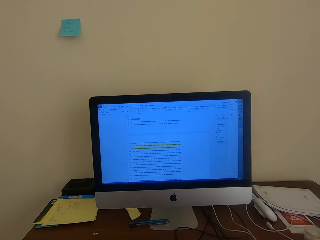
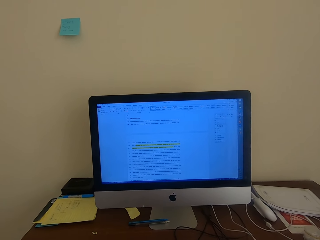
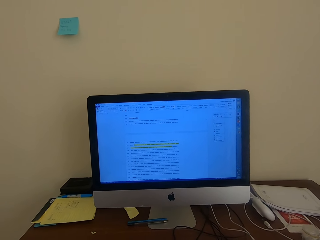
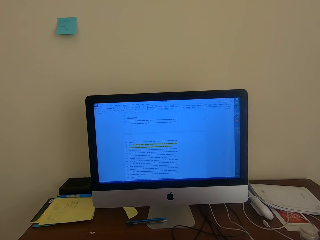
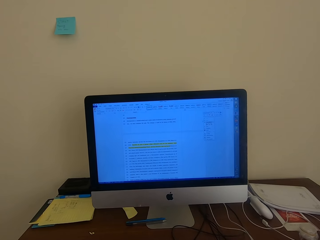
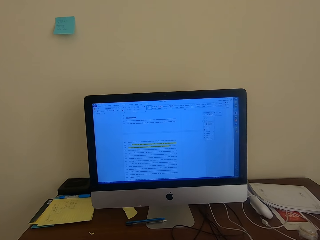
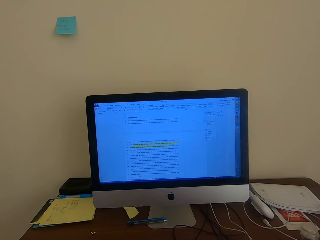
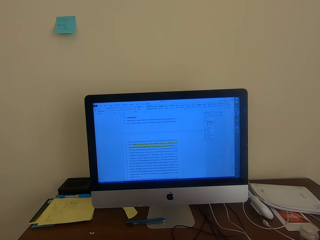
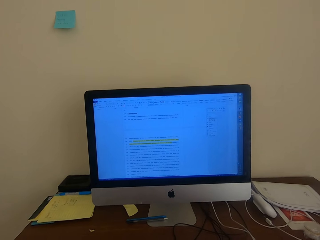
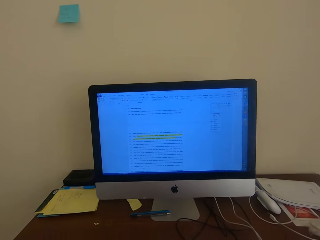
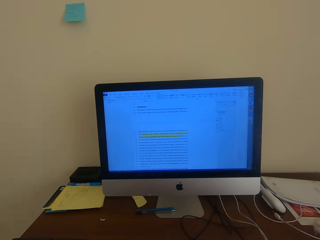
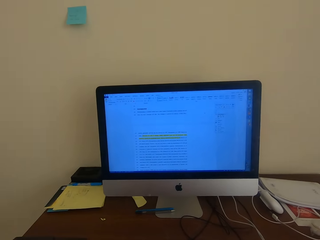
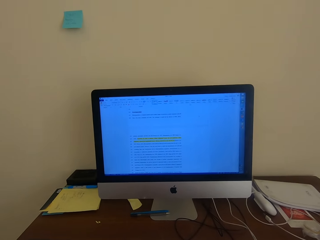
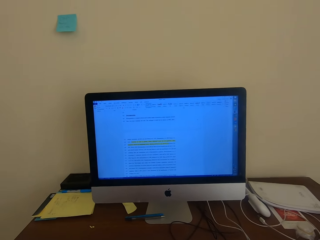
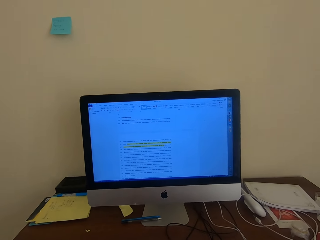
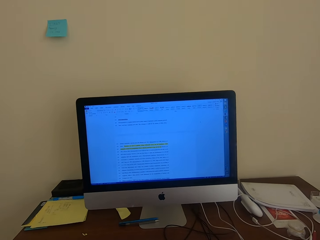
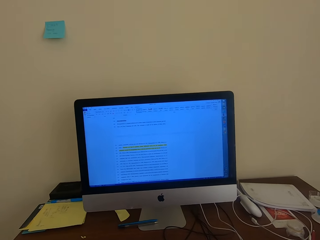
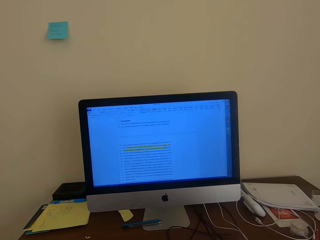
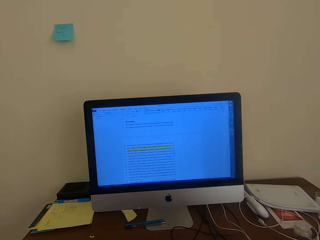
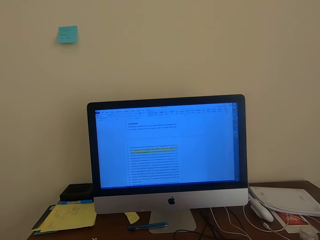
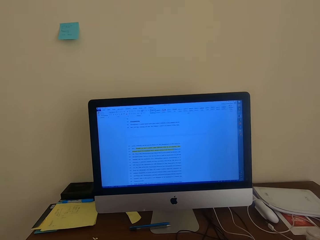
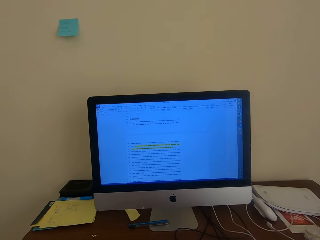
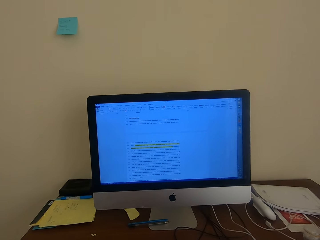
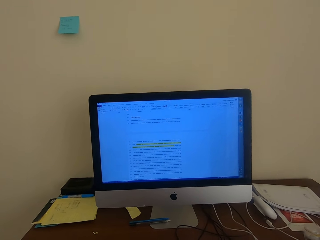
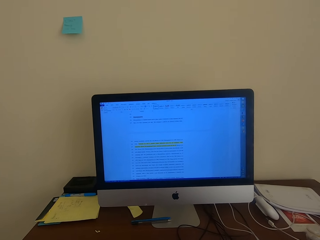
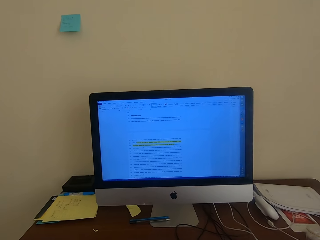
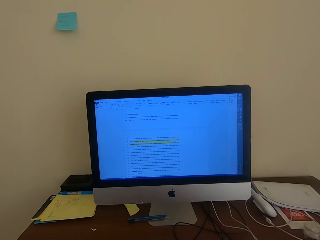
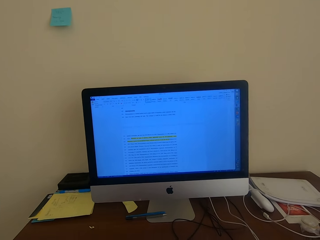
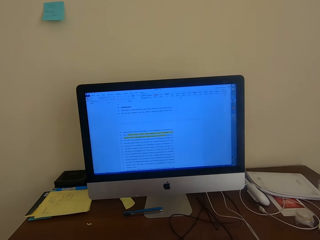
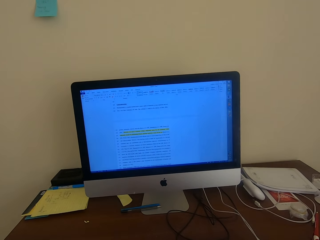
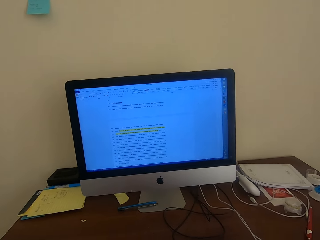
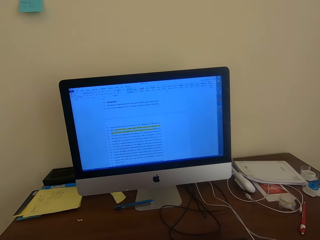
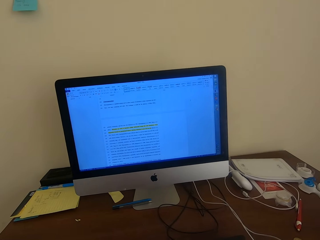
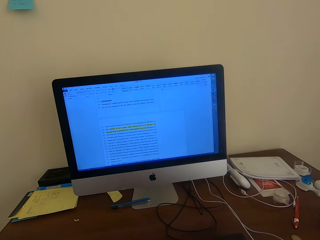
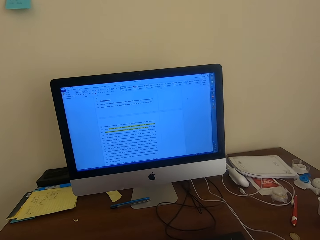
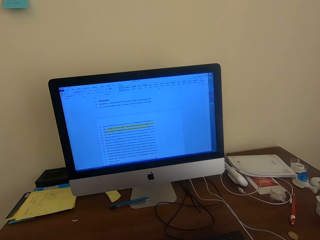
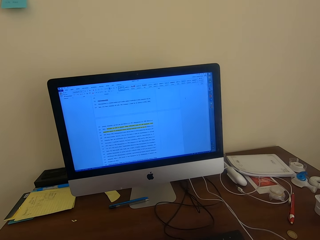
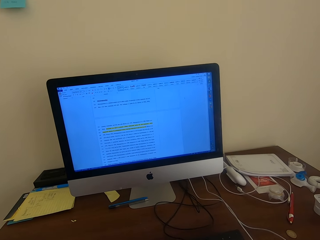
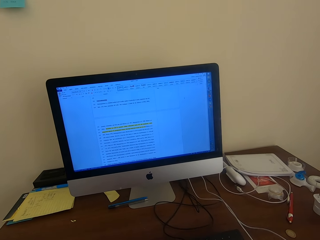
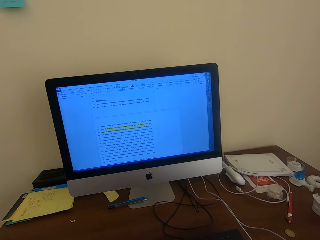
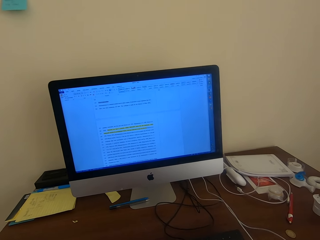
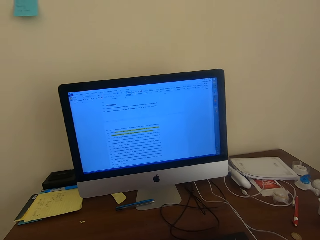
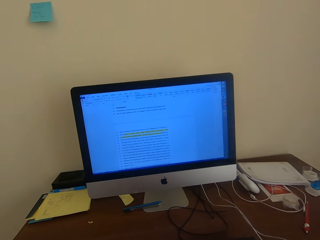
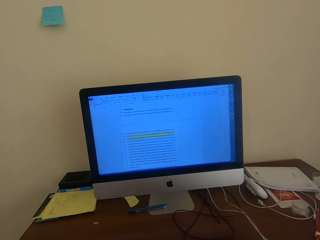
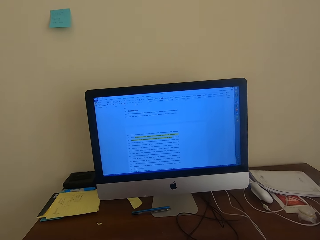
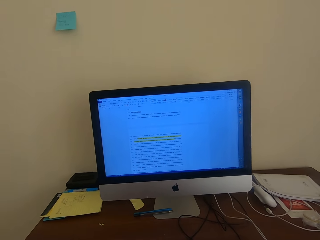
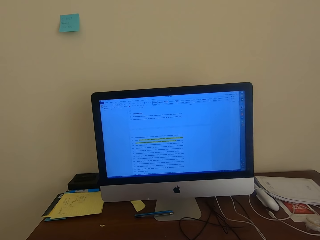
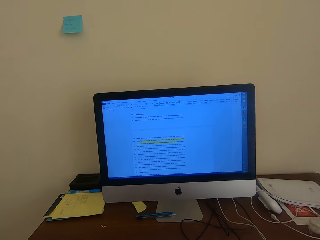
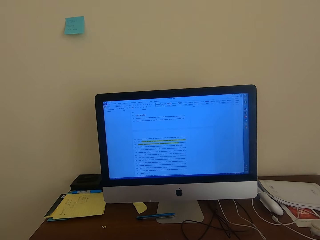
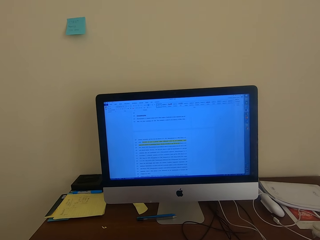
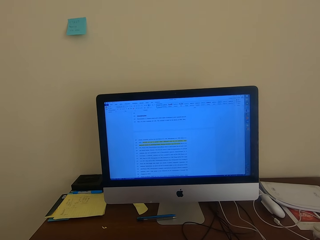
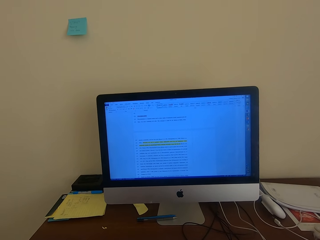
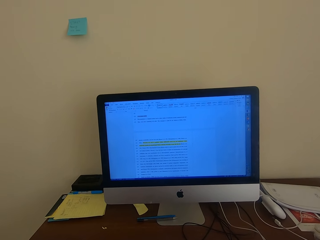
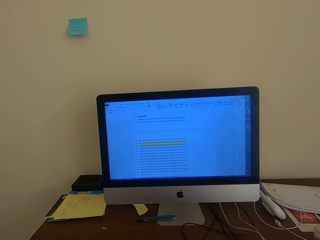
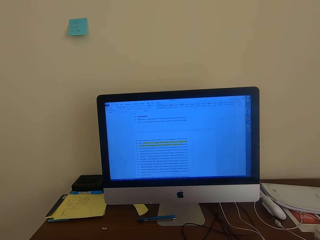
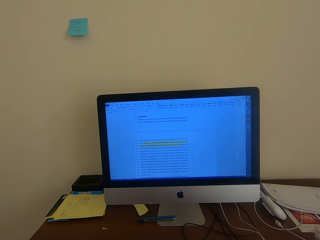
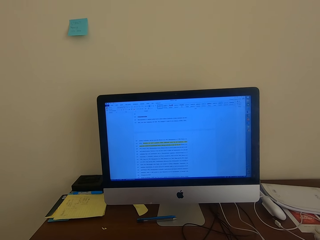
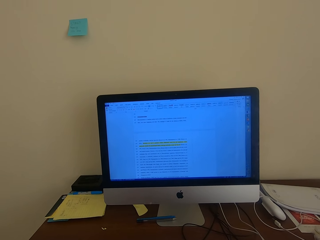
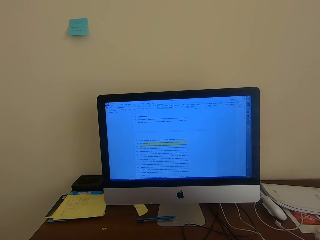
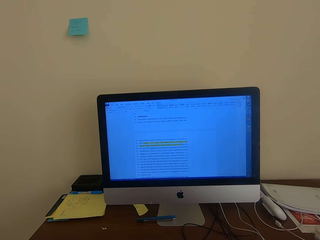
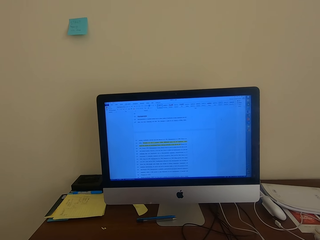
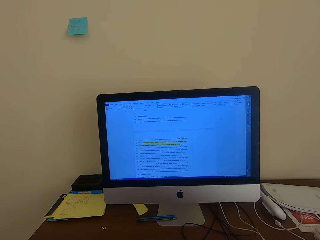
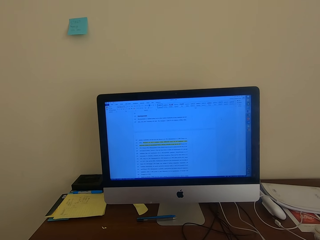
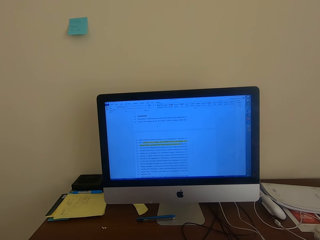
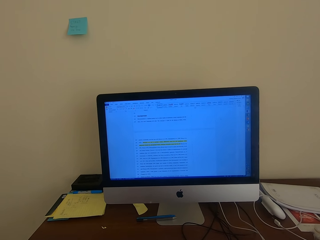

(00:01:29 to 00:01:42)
The camera wearer looks at the computer screen.

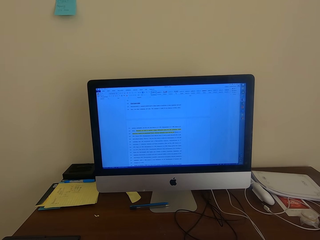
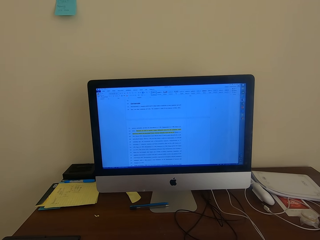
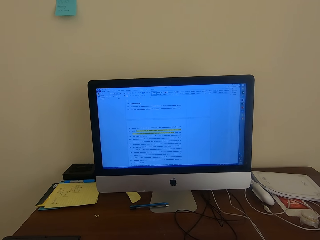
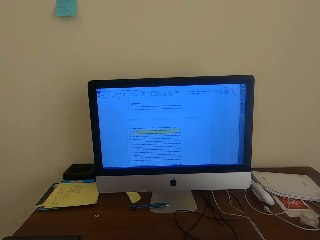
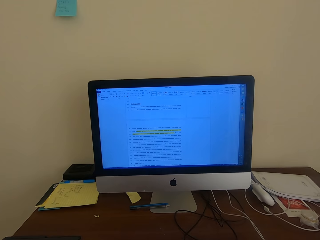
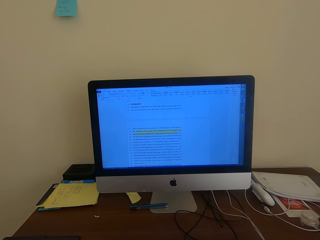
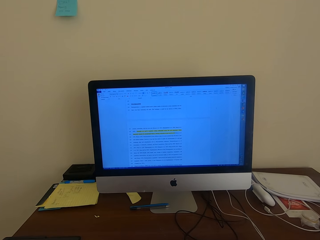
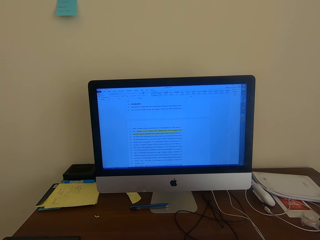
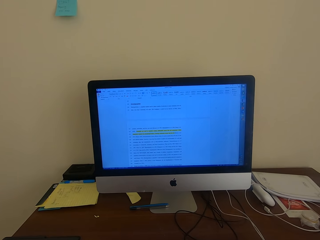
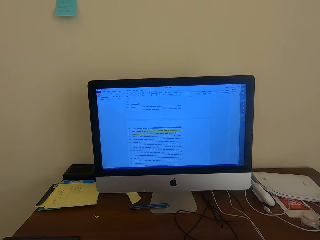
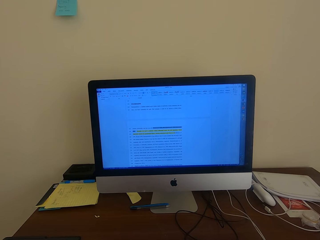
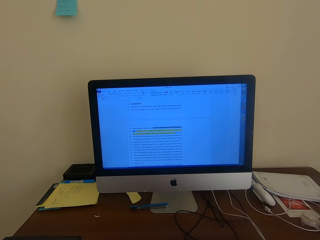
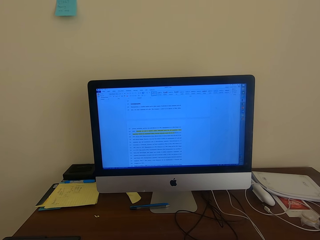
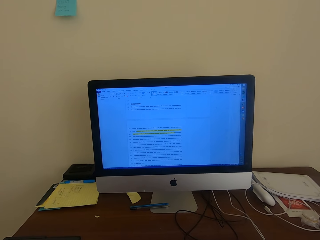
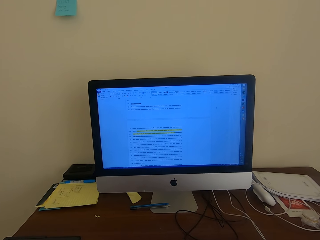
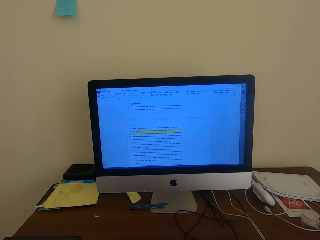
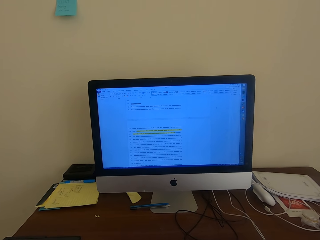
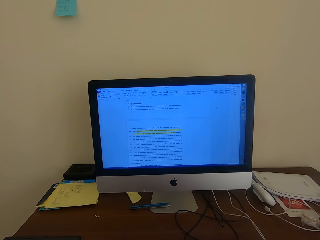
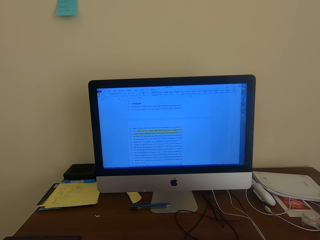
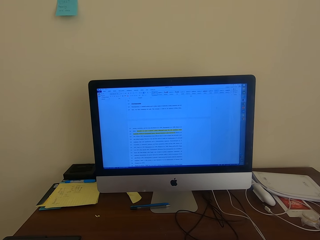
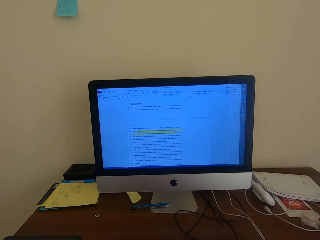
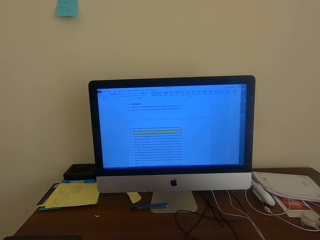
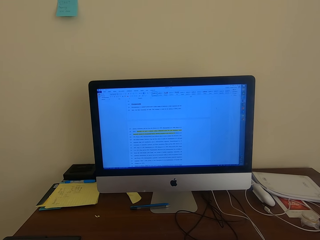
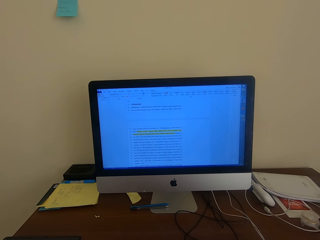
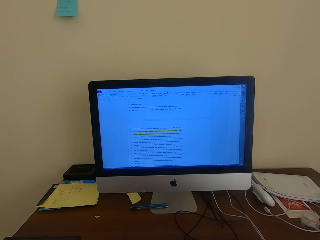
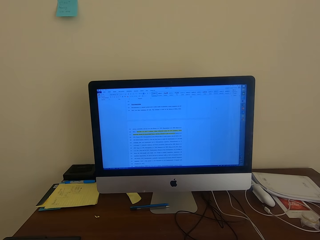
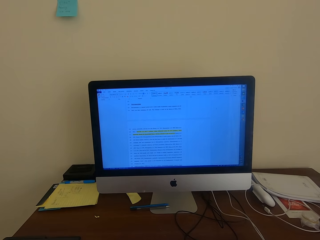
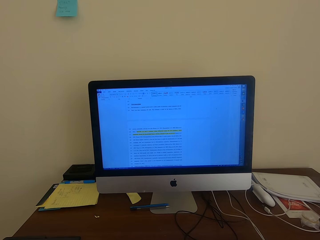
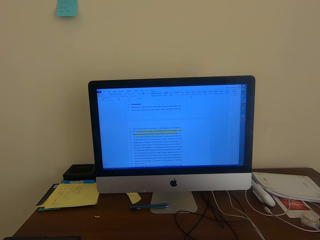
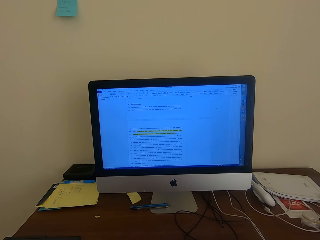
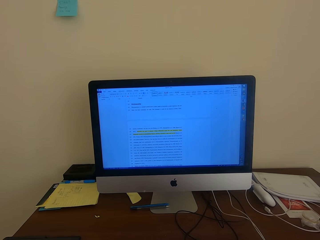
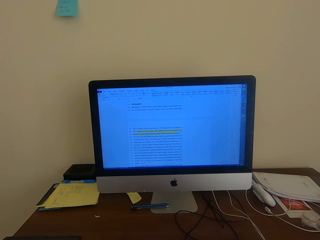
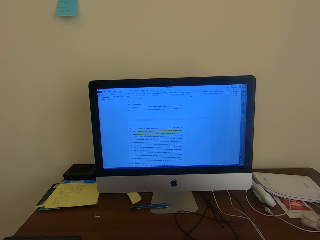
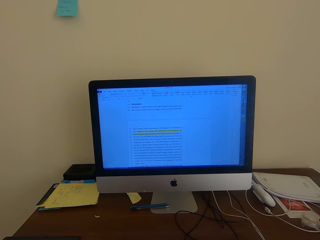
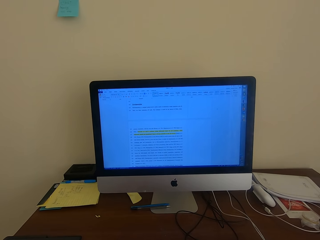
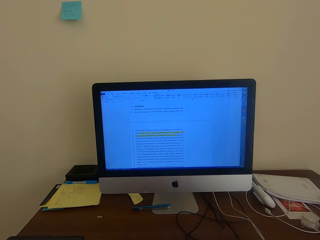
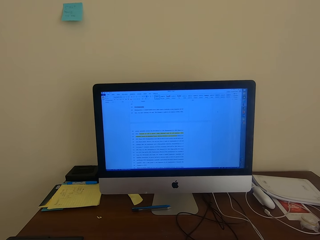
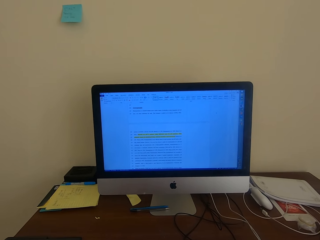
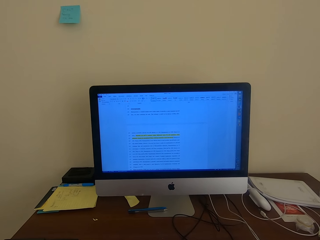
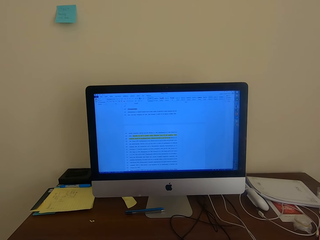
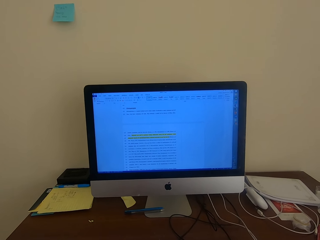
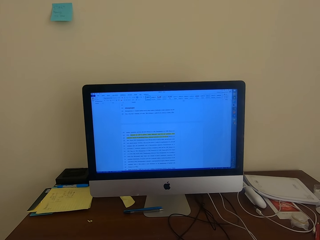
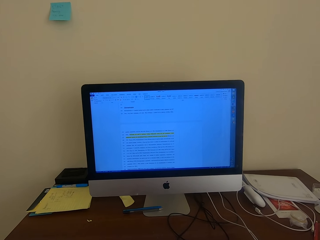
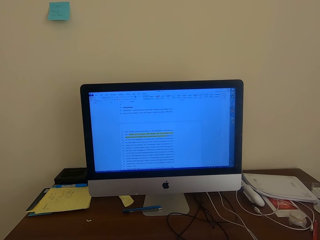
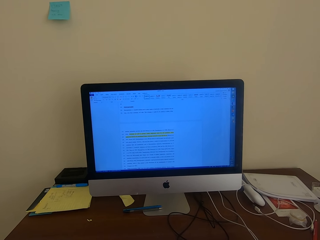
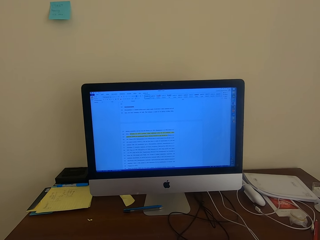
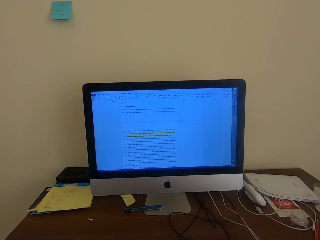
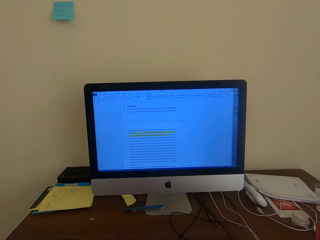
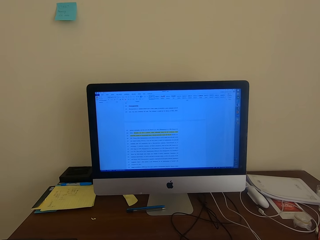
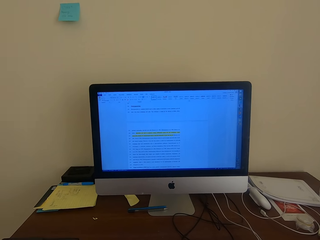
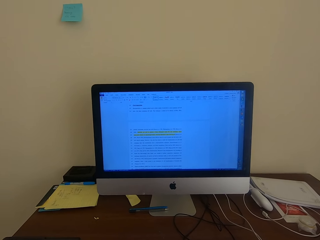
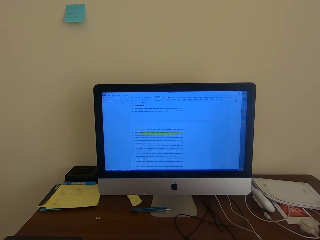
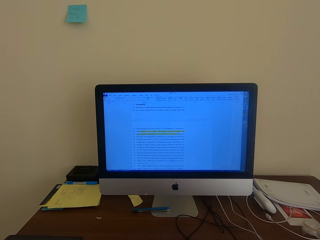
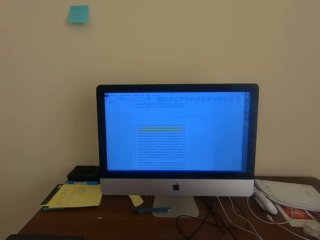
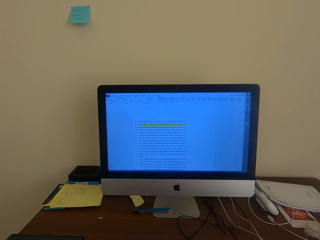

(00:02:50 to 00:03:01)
The camera wearer highlights on the desktop. They scroll on the desktop.
